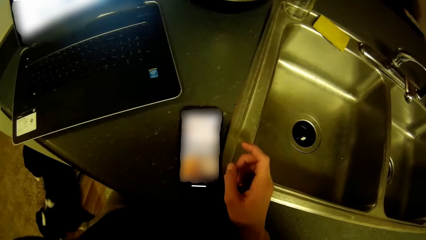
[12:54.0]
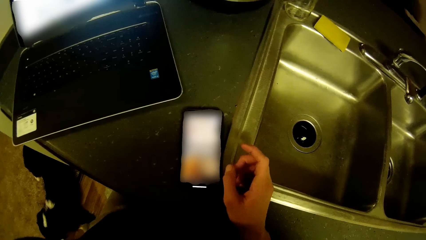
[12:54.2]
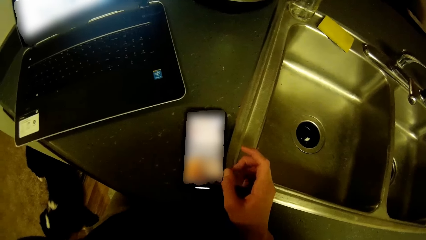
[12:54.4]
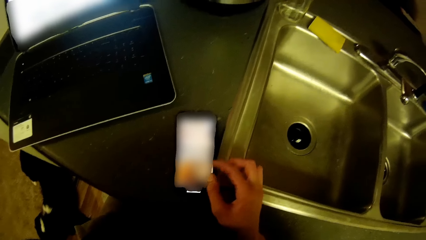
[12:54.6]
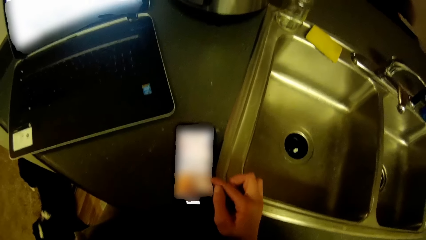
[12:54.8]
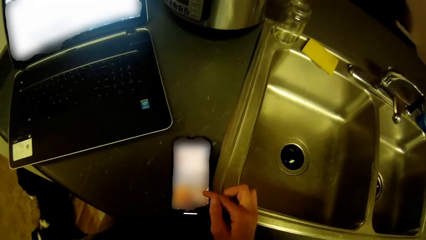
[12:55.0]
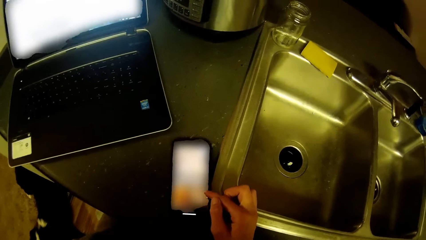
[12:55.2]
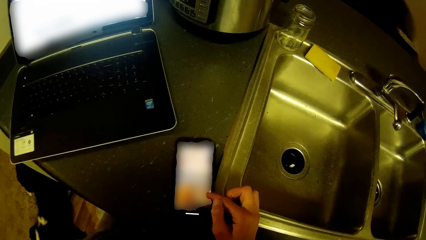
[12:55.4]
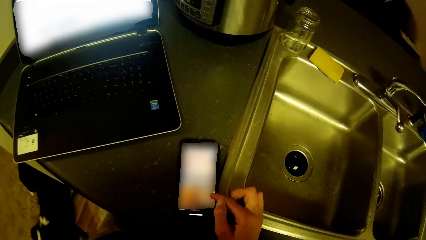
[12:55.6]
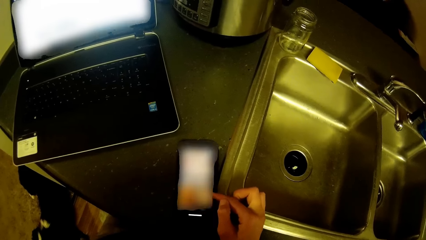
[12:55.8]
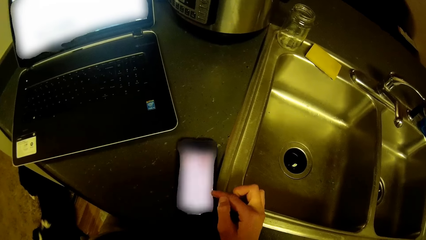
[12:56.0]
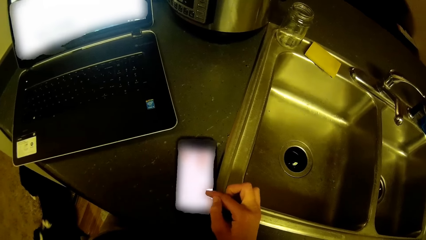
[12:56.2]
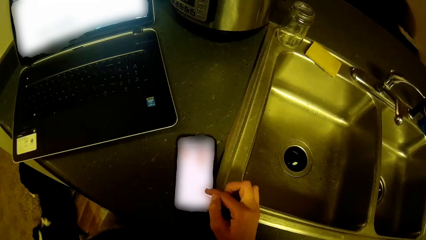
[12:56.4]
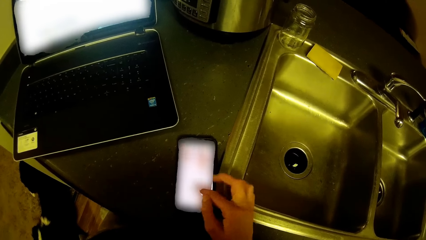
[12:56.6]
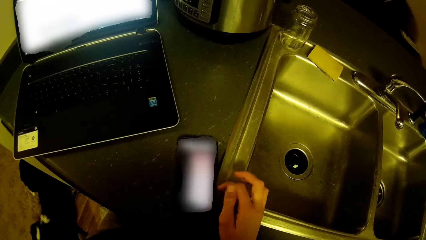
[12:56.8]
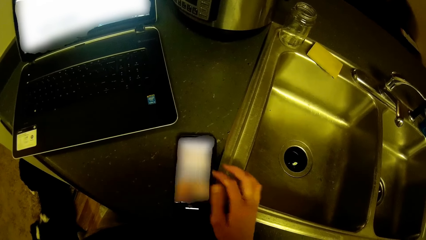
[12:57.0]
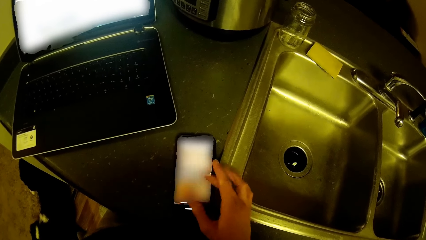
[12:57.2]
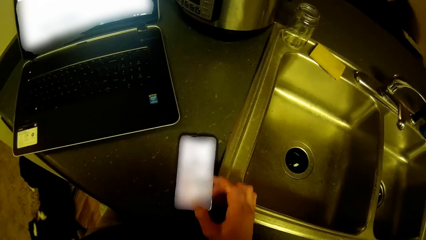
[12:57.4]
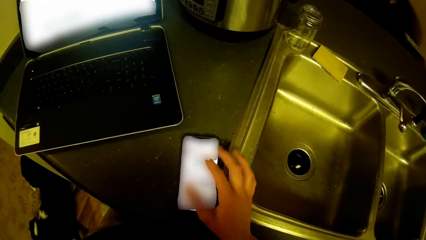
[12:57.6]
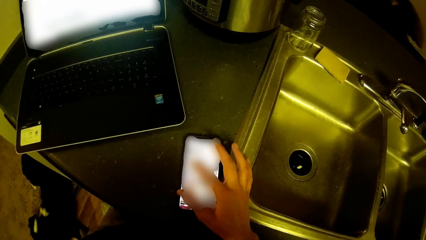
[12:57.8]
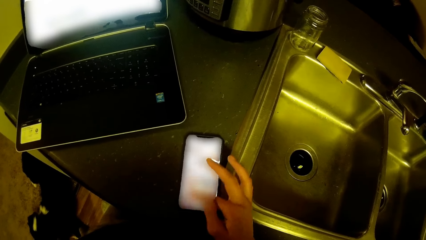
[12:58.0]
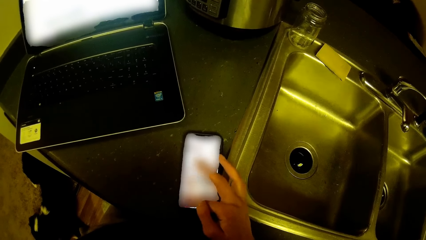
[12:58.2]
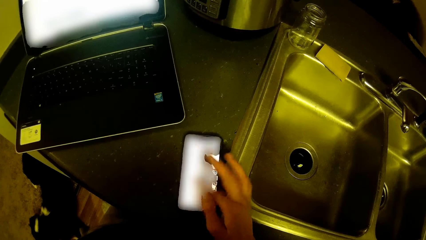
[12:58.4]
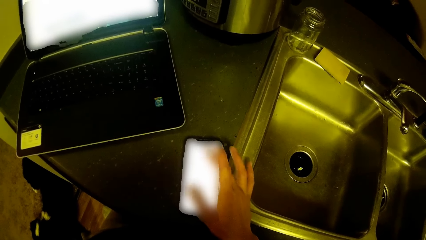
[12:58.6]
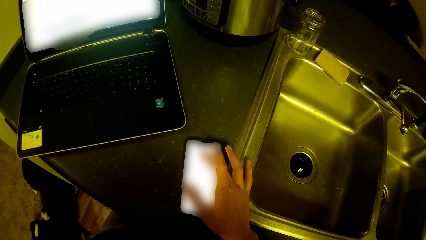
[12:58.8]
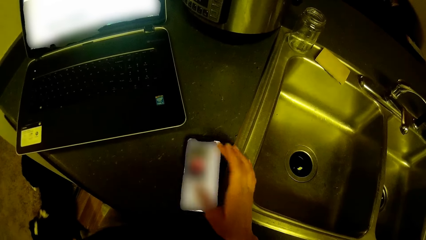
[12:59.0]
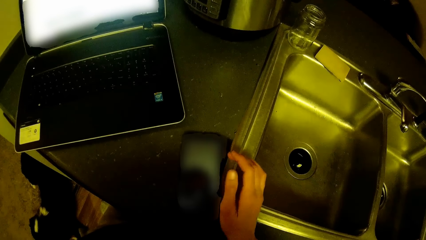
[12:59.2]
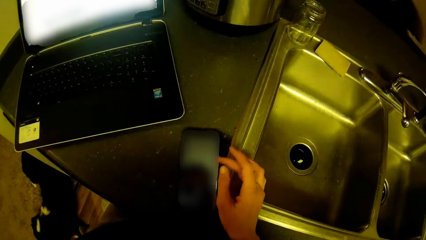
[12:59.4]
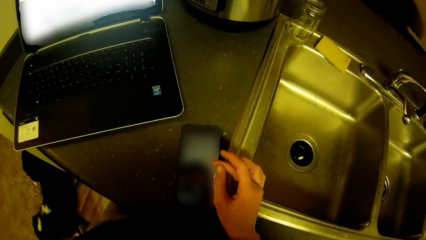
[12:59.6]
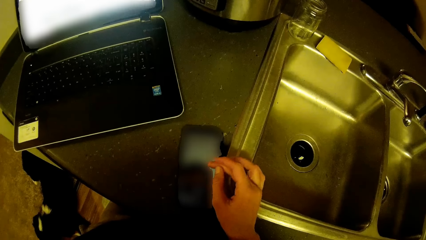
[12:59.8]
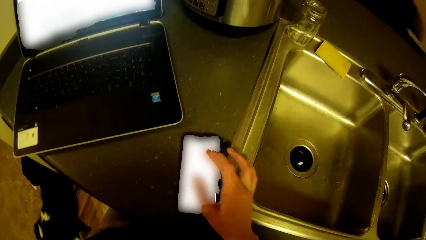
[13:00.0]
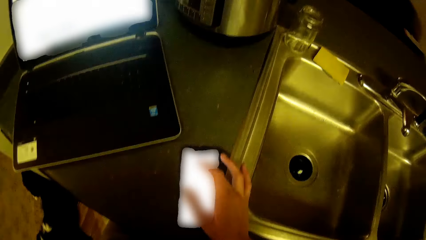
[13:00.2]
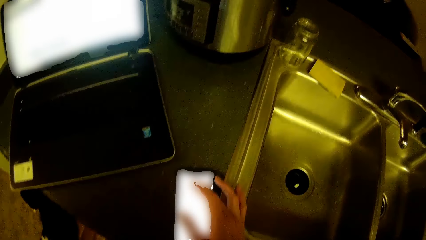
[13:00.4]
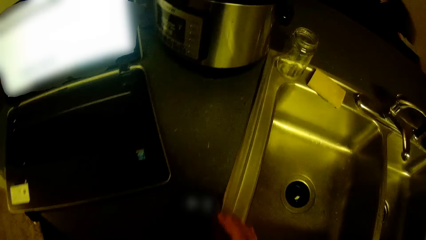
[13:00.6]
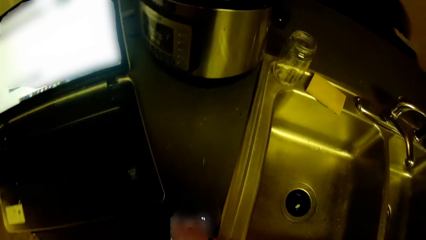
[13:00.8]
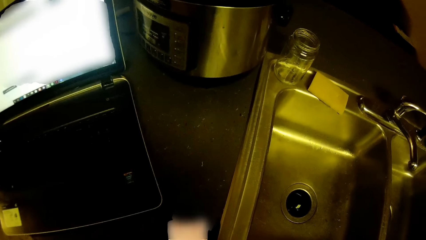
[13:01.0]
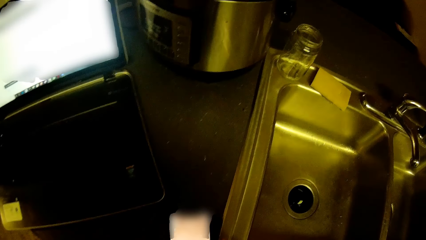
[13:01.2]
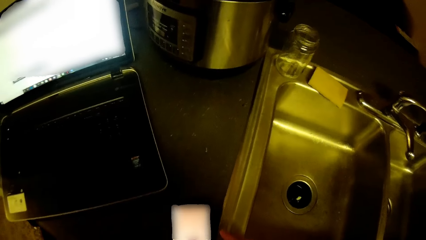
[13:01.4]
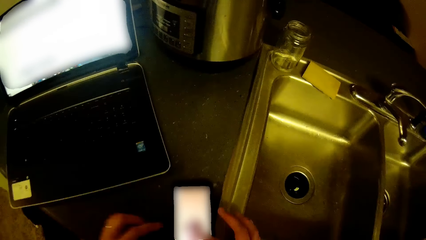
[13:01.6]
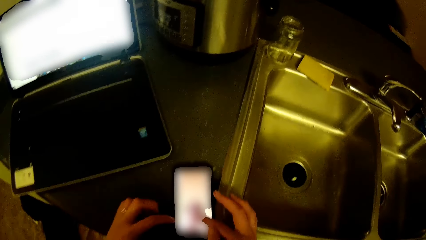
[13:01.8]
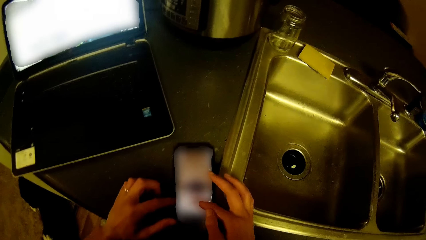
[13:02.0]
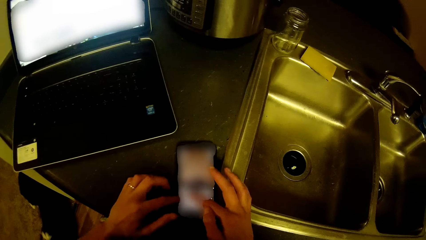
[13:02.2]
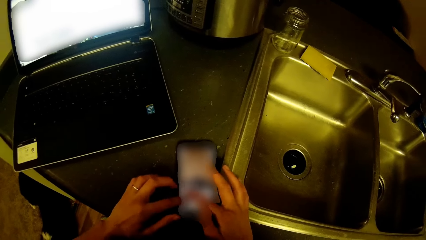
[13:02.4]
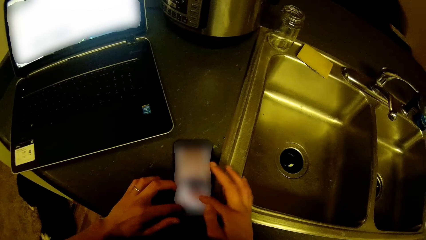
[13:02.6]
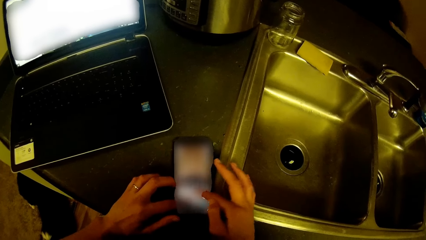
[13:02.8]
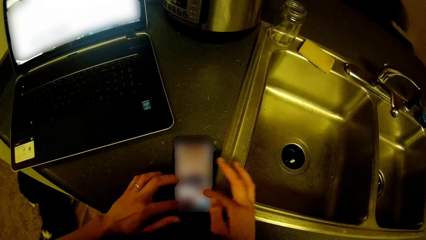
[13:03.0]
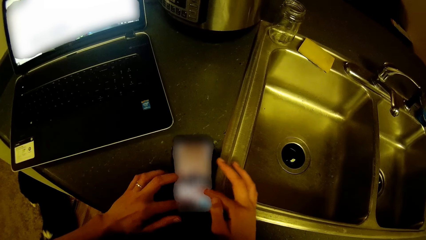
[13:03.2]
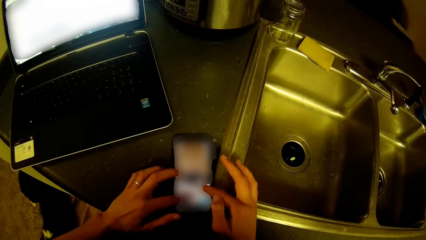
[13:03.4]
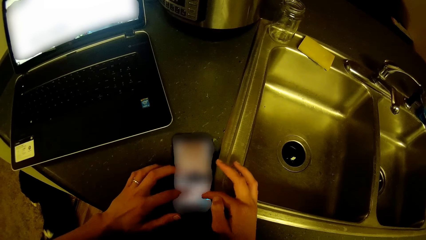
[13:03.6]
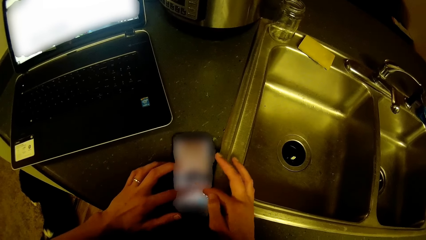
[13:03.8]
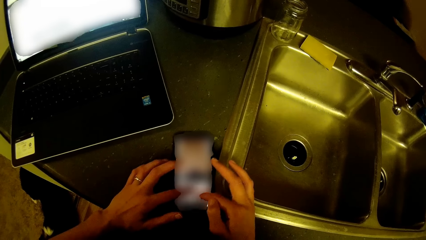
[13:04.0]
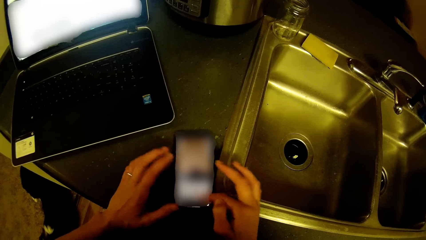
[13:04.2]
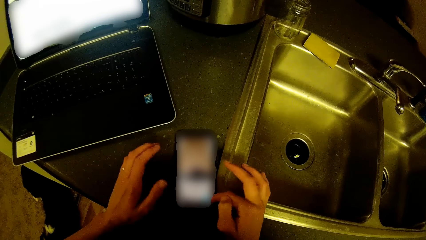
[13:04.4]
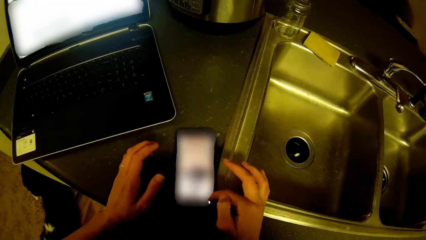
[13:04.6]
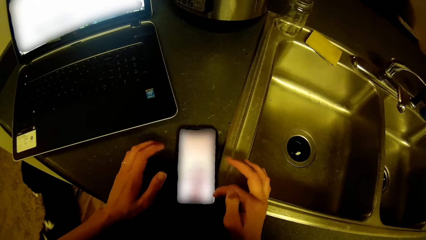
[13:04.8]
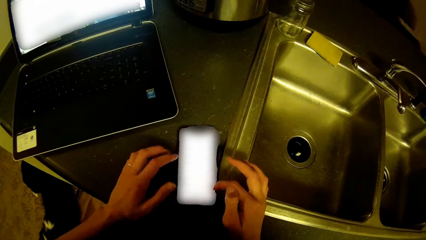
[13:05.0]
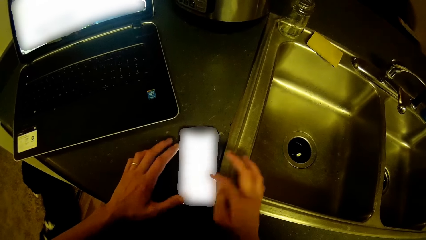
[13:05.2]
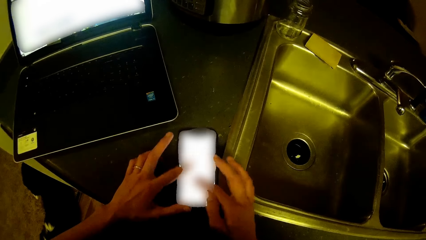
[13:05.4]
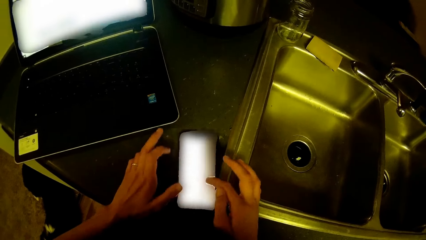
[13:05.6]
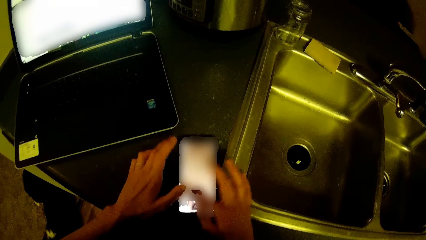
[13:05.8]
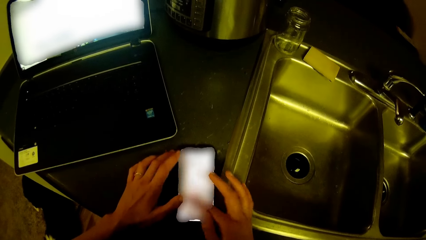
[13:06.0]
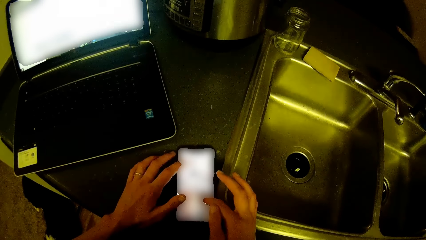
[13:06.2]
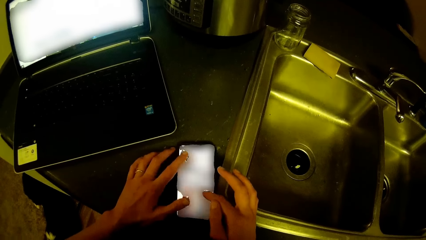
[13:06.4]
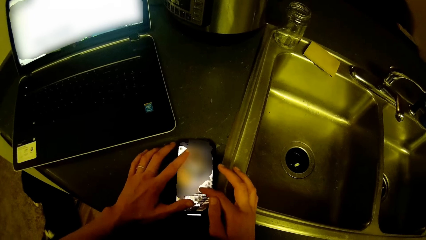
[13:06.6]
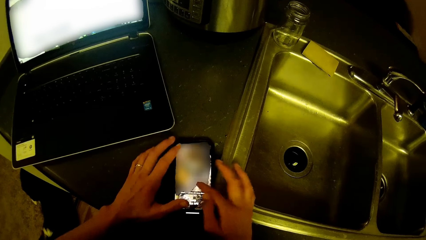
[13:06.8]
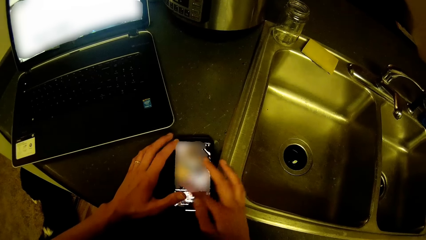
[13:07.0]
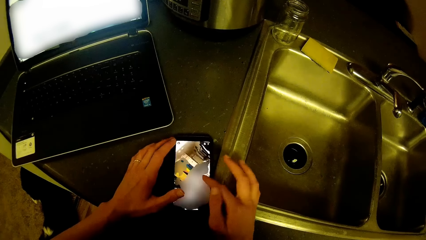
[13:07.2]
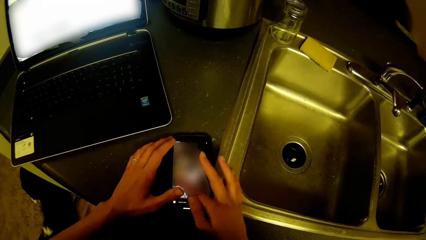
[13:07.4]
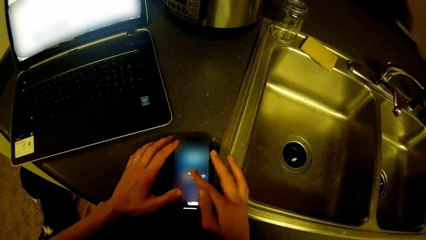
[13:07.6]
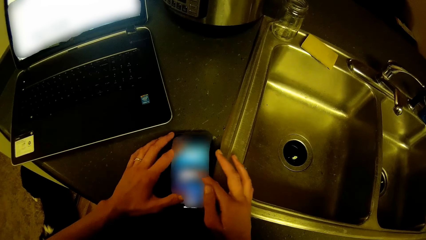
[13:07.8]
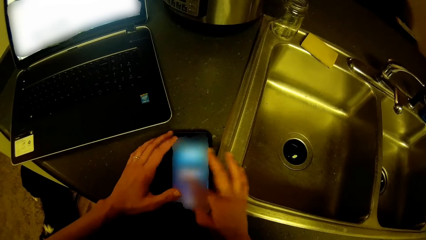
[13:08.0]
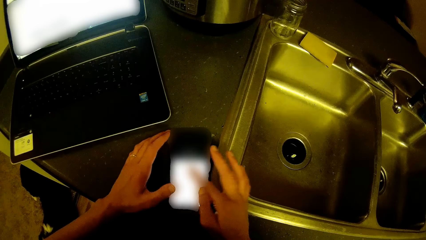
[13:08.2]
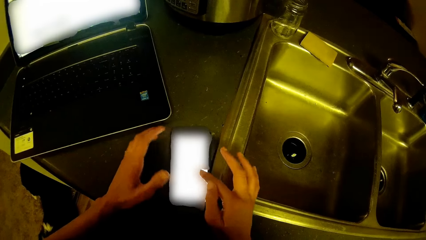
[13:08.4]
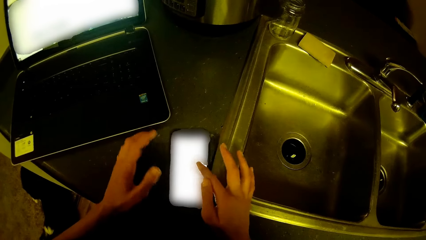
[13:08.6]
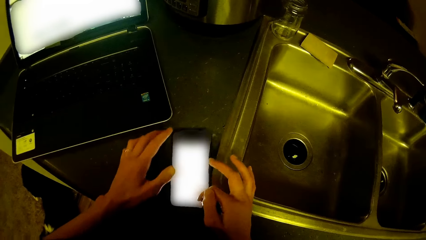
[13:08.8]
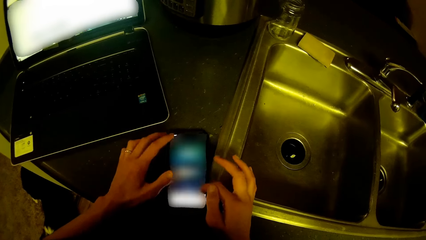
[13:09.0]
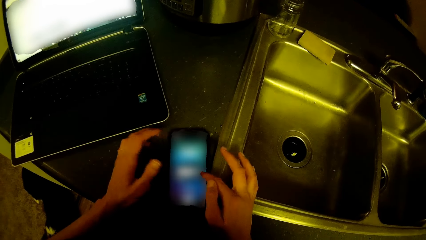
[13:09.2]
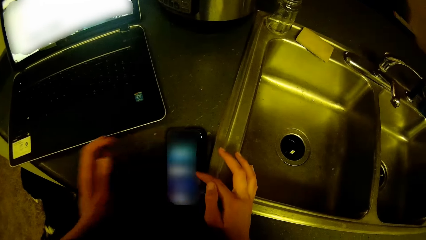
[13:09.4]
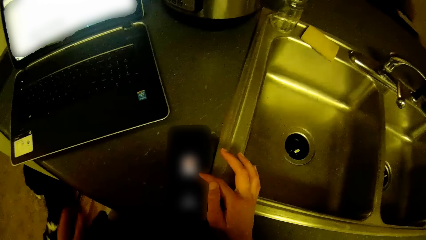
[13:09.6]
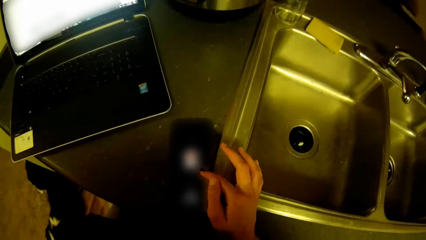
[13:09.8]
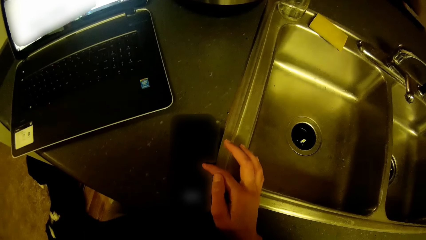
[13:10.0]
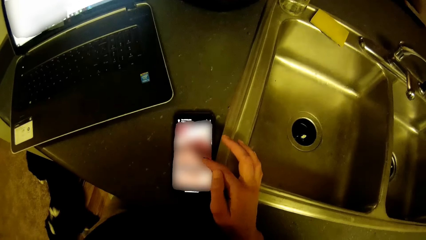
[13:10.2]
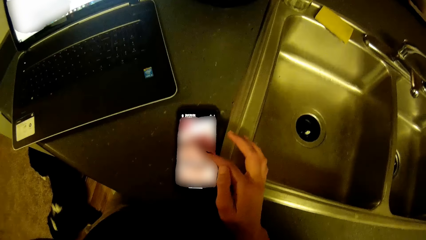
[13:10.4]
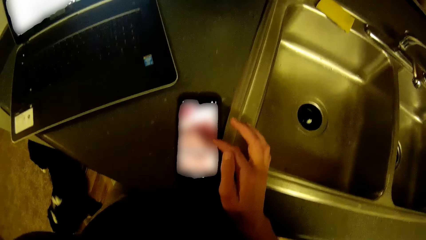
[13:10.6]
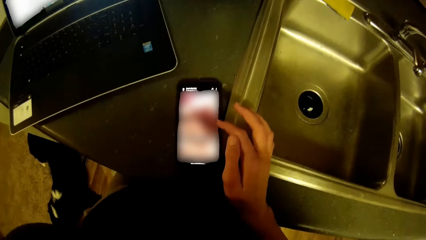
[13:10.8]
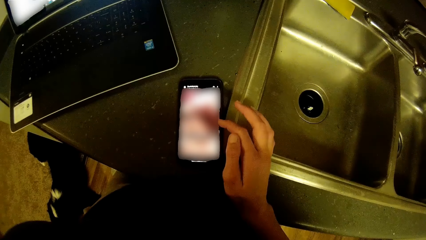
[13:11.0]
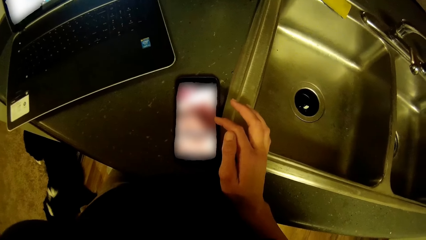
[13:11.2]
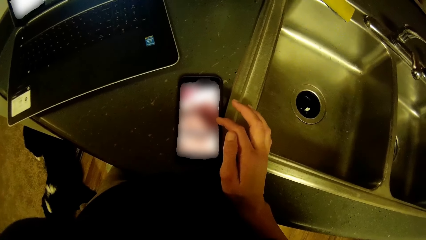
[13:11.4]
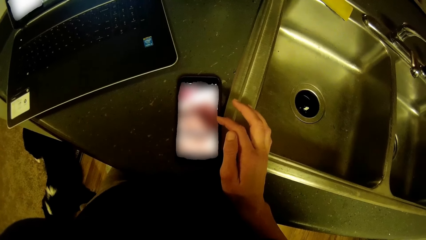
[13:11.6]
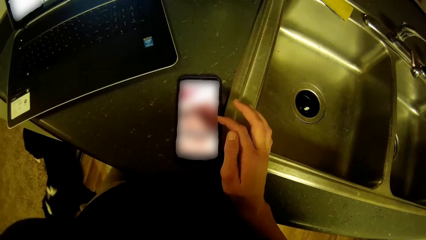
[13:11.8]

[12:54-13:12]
The camera wearer operates on the phone with his right hand. He swings the head, swings the hand, and operates on the phone with both hands. He swings the hand and operates on the phone with his right hand.
